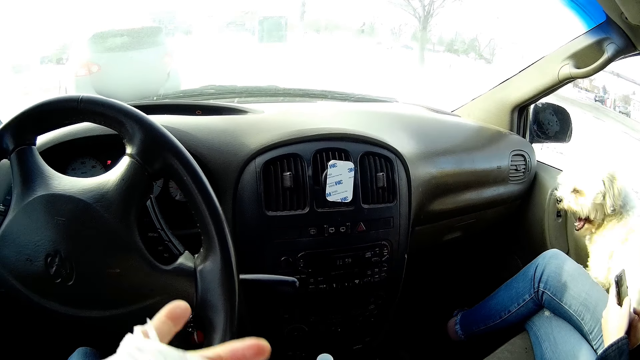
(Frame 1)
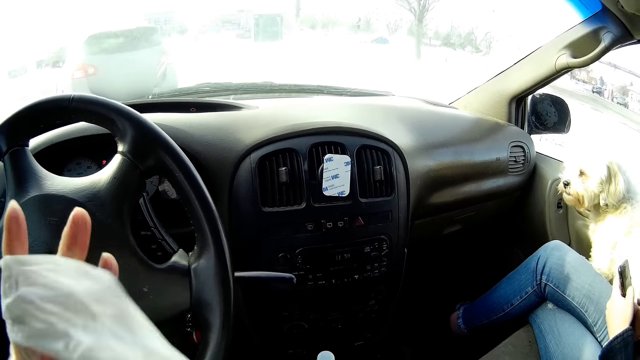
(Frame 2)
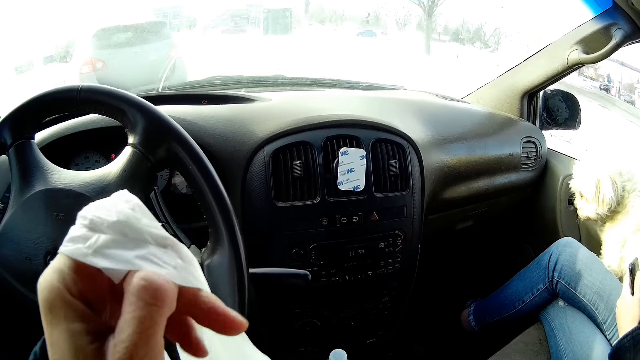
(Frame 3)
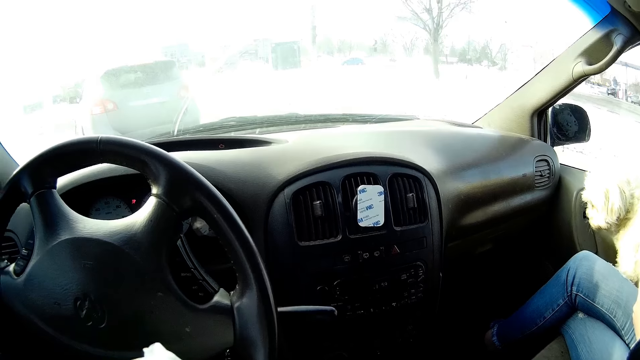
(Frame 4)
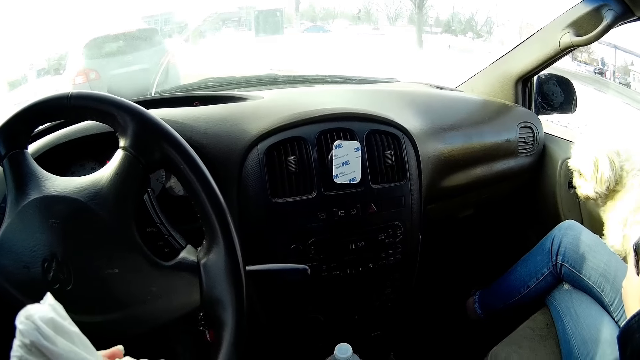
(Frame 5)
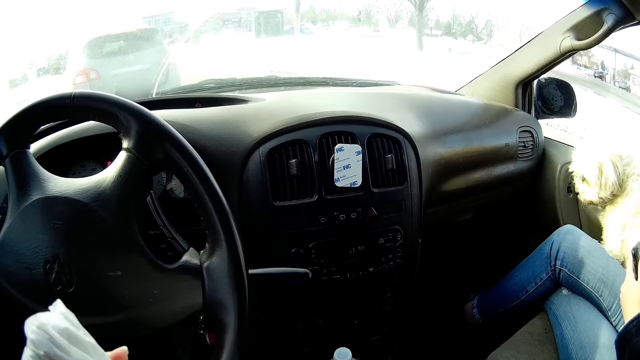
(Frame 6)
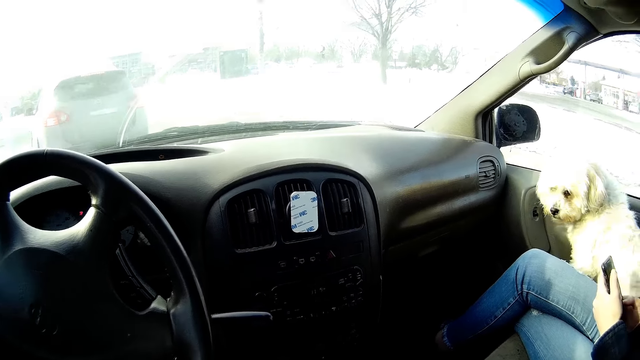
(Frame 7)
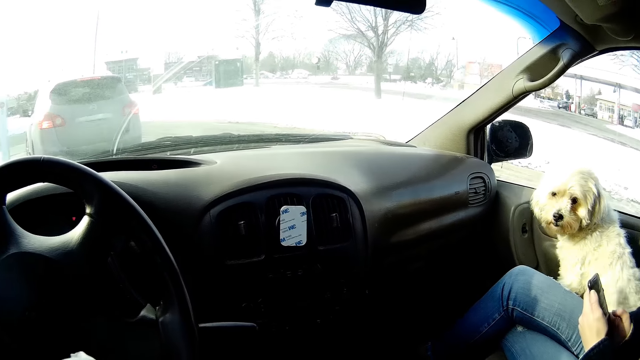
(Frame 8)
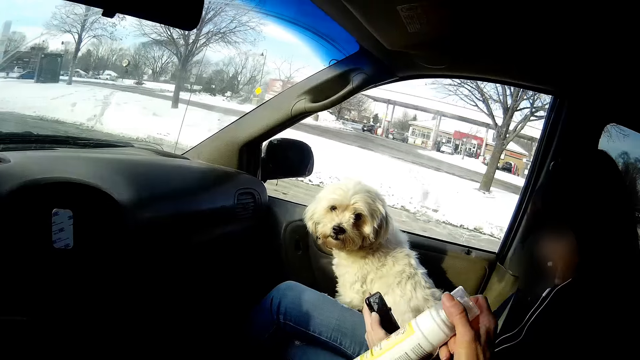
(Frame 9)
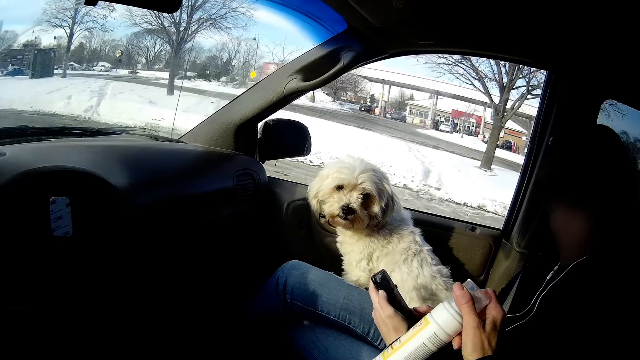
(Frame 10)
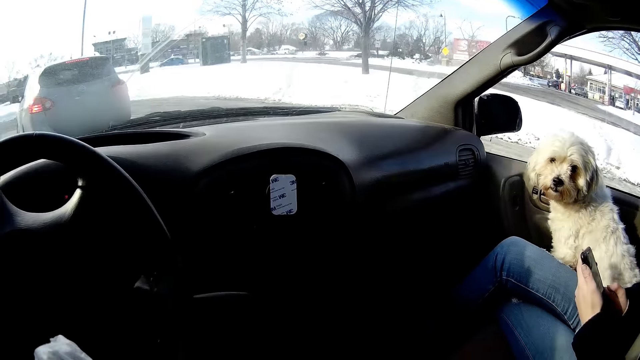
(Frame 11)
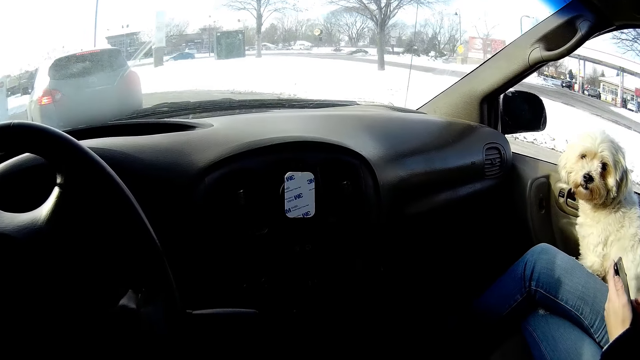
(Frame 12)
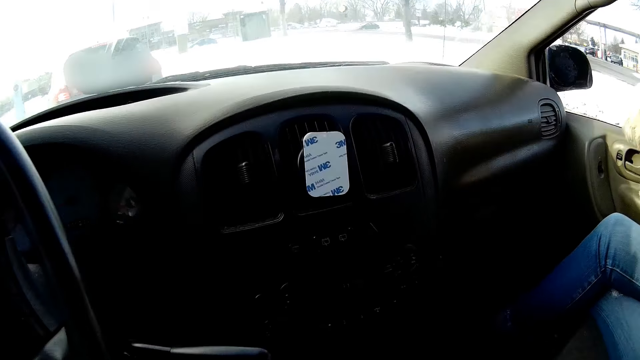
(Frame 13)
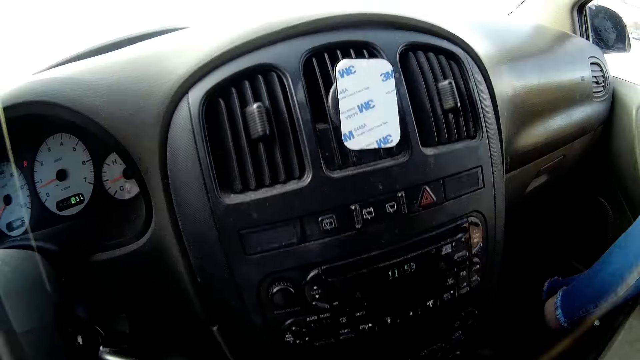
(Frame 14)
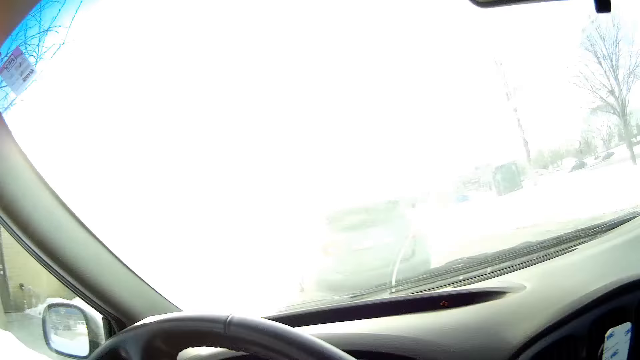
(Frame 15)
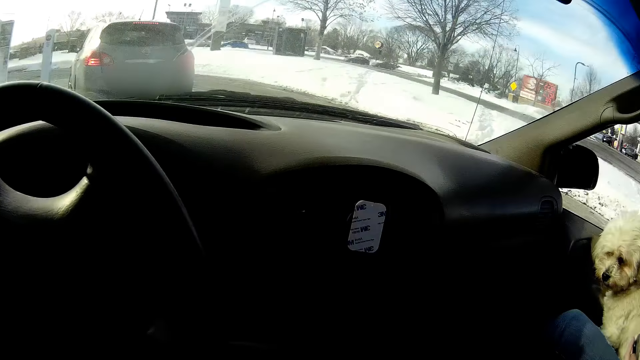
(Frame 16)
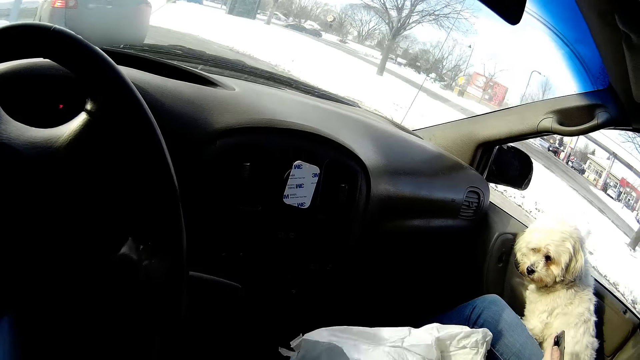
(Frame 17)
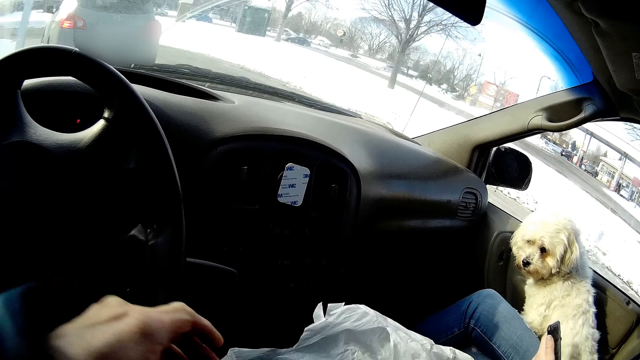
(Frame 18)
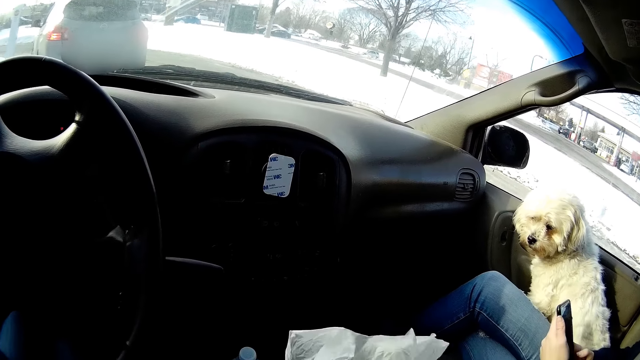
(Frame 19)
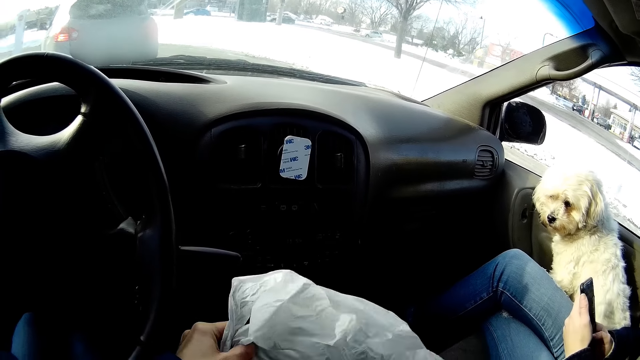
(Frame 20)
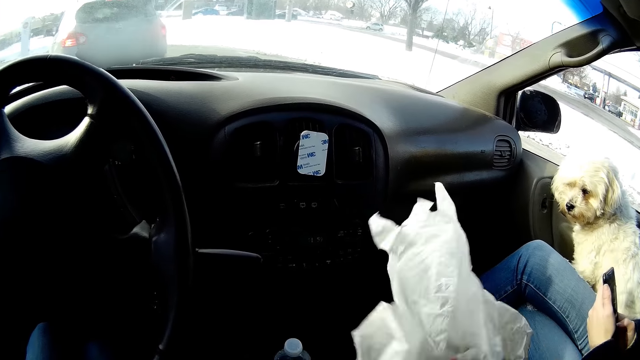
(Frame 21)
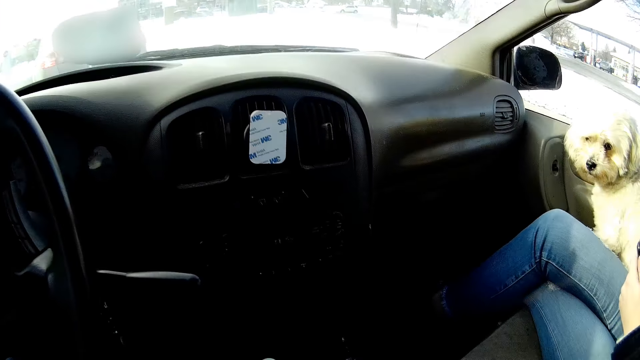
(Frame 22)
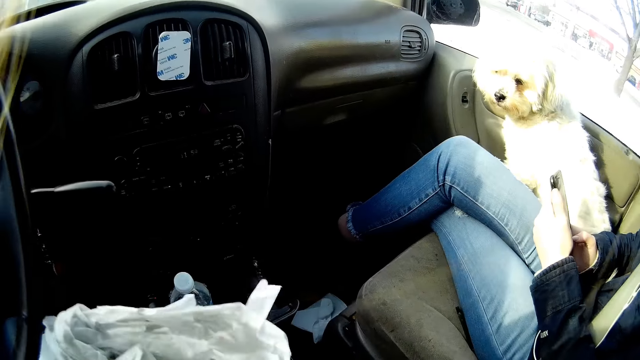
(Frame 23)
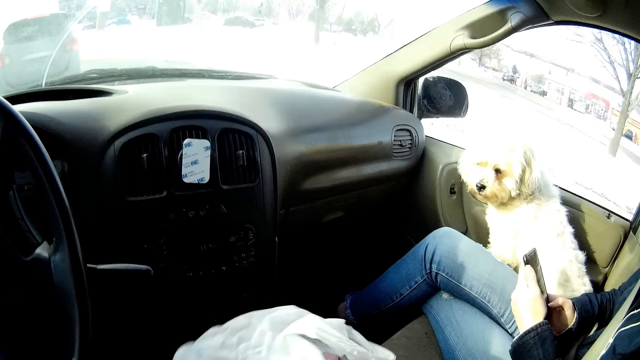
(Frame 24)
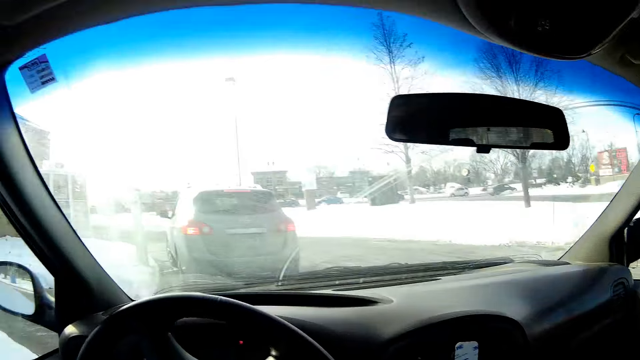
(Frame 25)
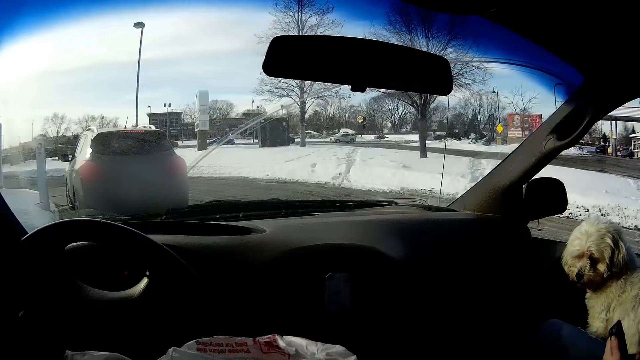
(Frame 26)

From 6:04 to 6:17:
The camera wearer holds a cloth or piece of paper with her left hand. She holds a pesticide bottle with her right hand. She stretches out a polythene bag with both hands. She holds the paper in her hands.

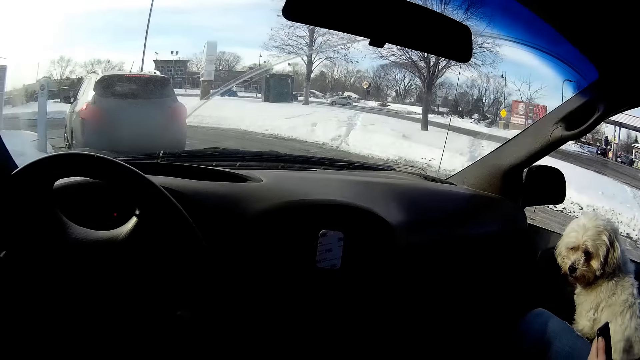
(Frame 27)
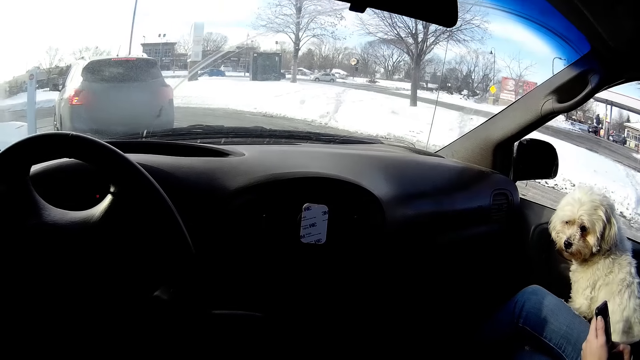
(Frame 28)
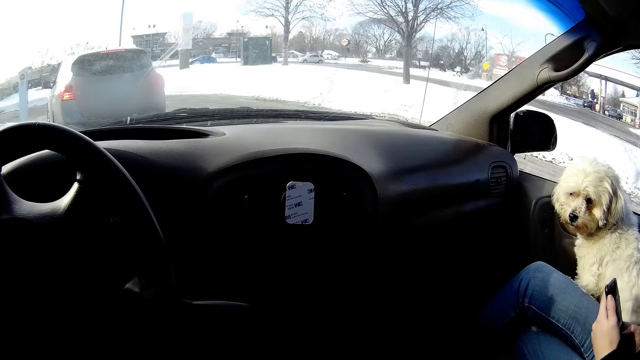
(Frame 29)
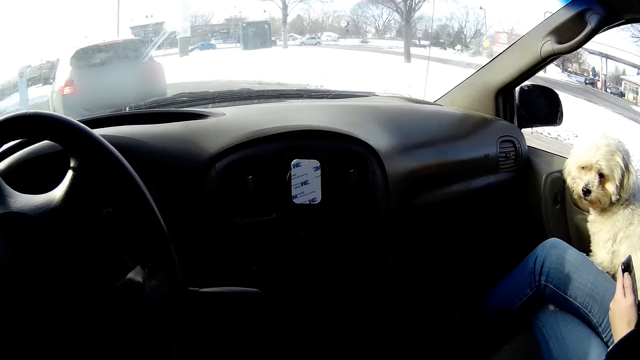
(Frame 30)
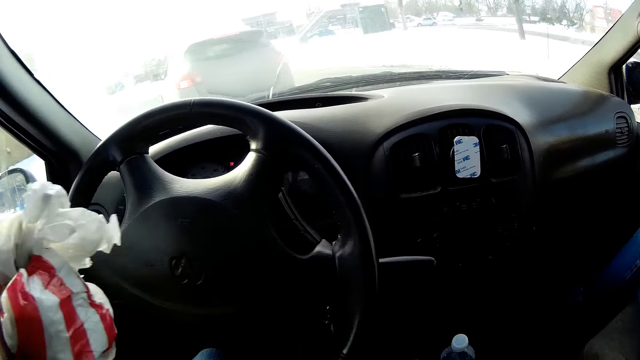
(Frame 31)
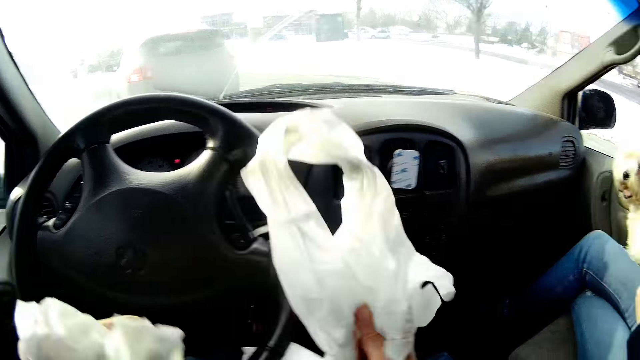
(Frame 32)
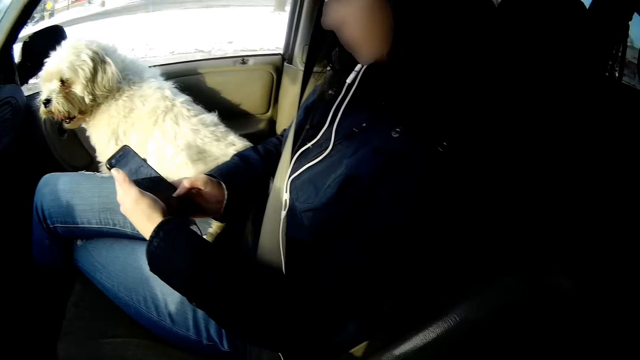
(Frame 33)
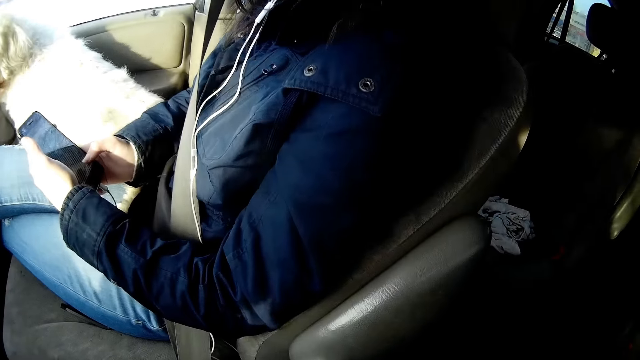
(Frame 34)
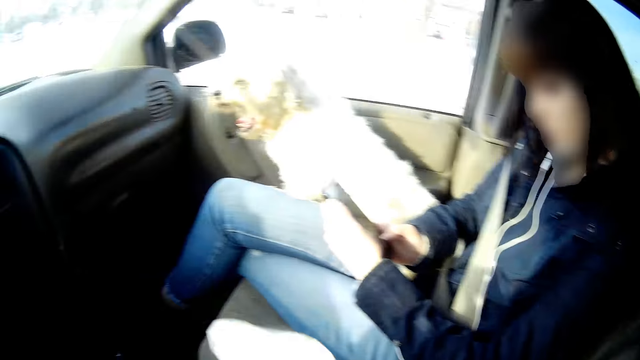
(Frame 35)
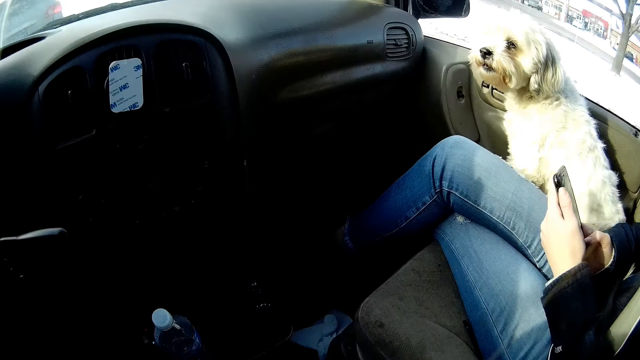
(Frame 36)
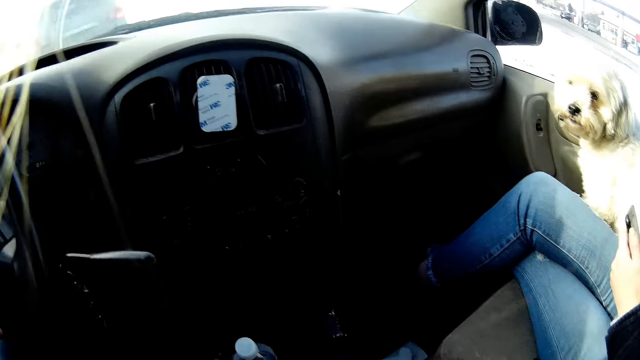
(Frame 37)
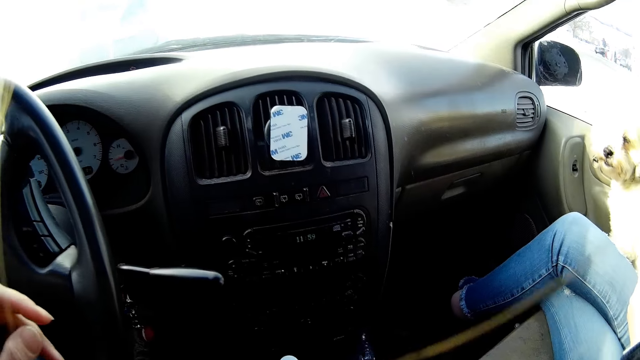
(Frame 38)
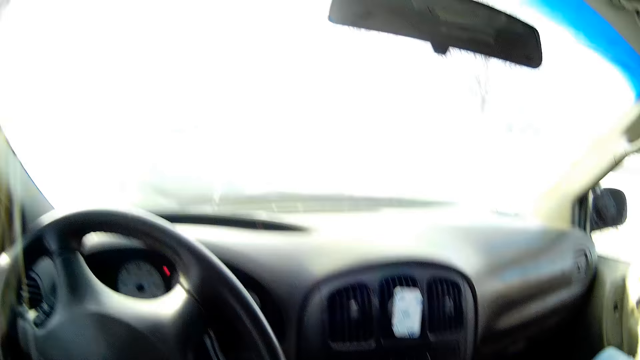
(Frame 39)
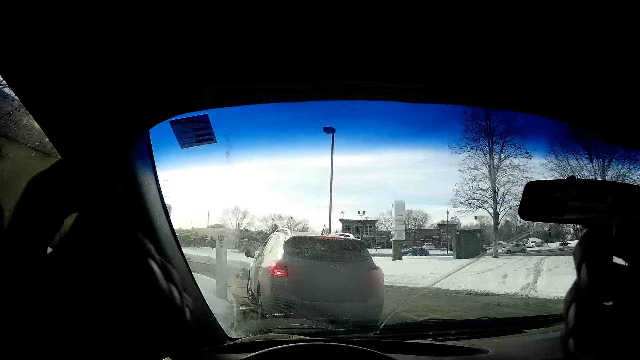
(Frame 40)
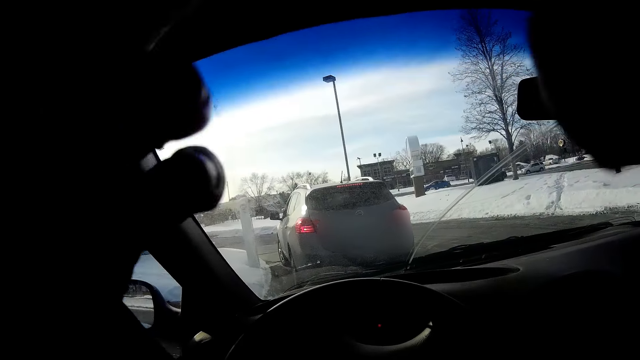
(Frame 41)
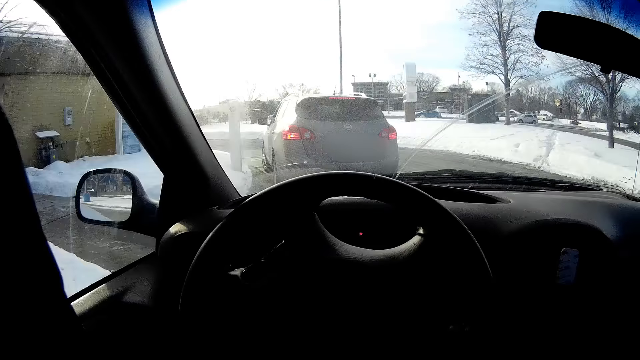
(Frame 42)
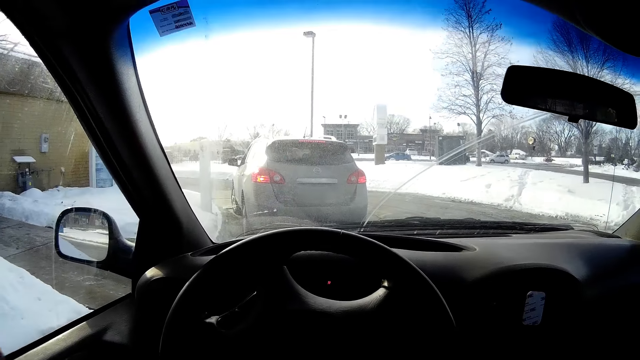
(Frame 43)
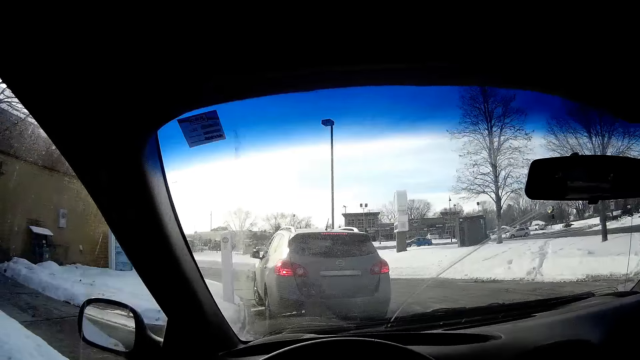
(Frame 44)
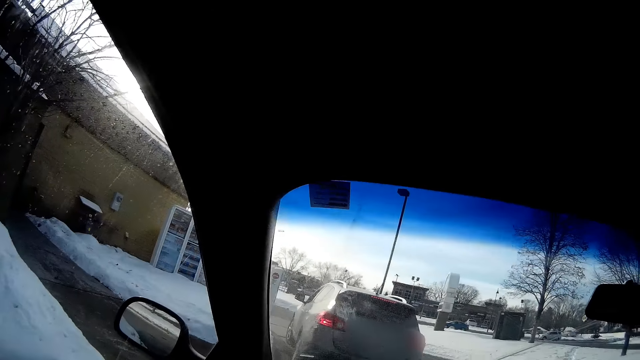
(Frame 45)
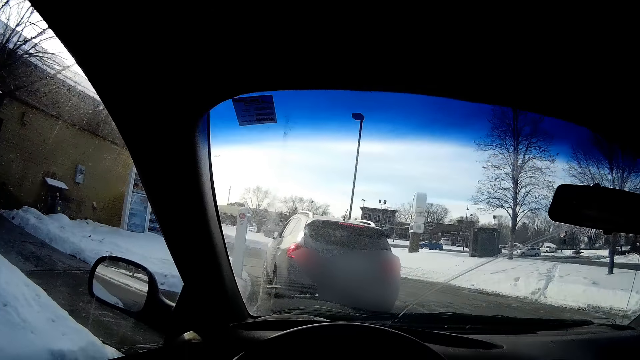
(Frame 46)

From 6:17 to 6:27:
The camera wearer stretches out the polythene bag with both hands. She puts the paper bag aside. A lady holds a phone in her hands. The camera wearer drops the polythene bag in her hands.
